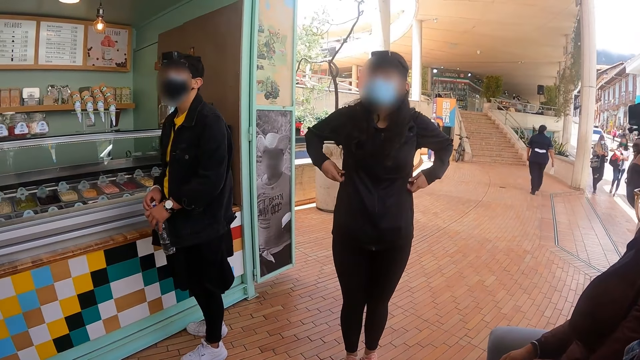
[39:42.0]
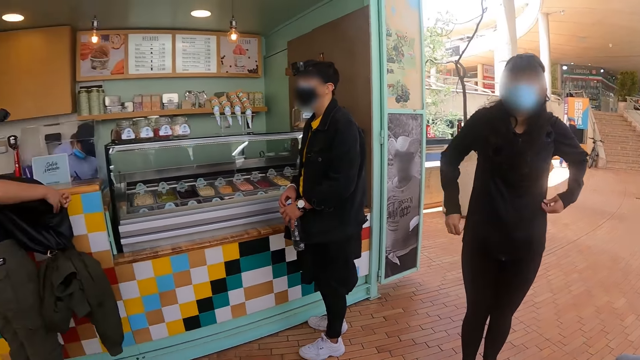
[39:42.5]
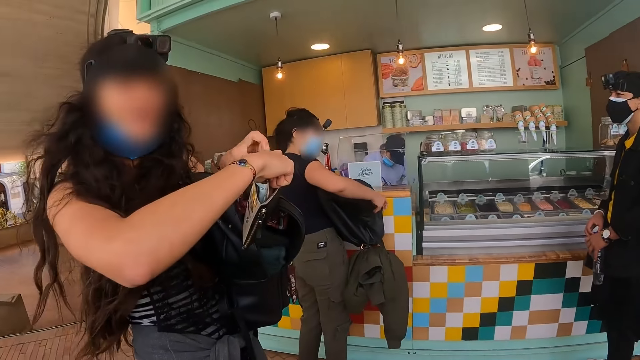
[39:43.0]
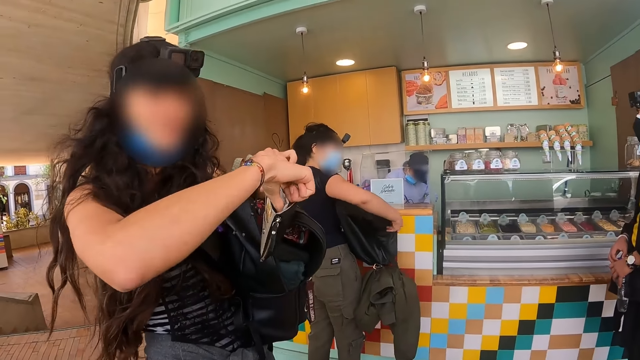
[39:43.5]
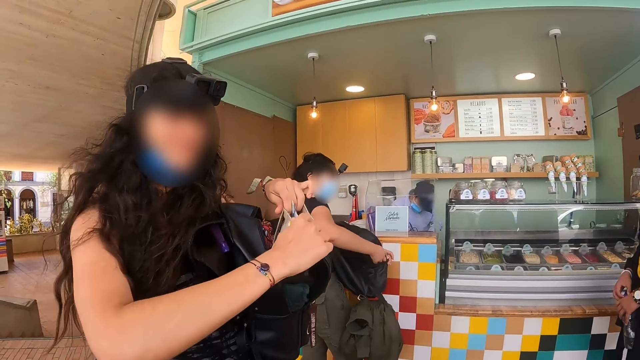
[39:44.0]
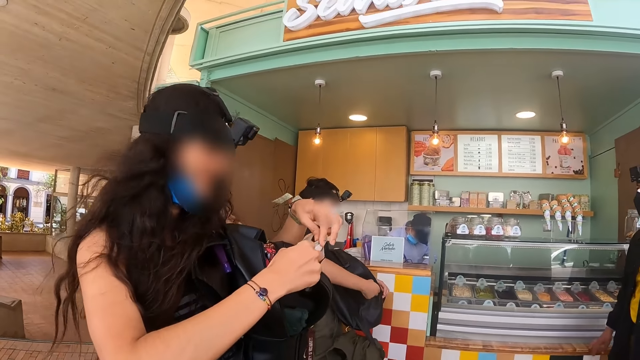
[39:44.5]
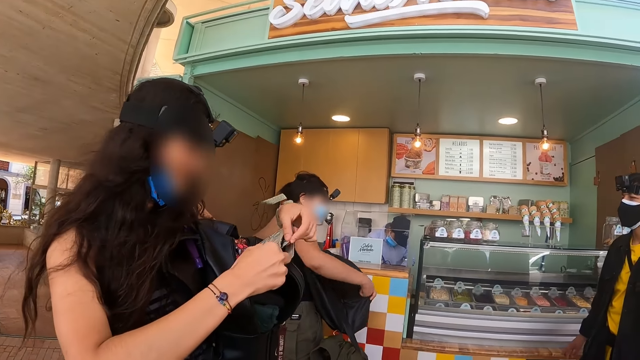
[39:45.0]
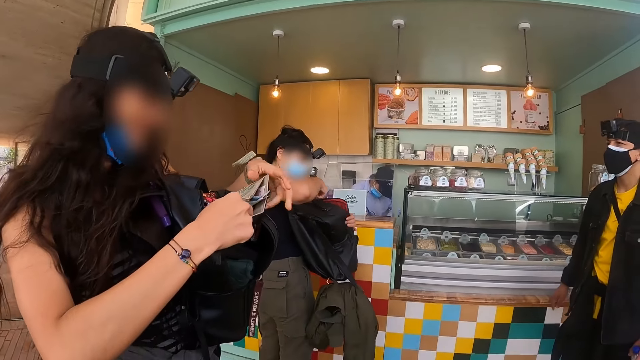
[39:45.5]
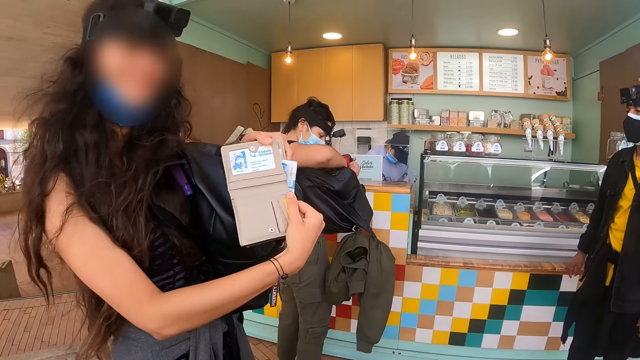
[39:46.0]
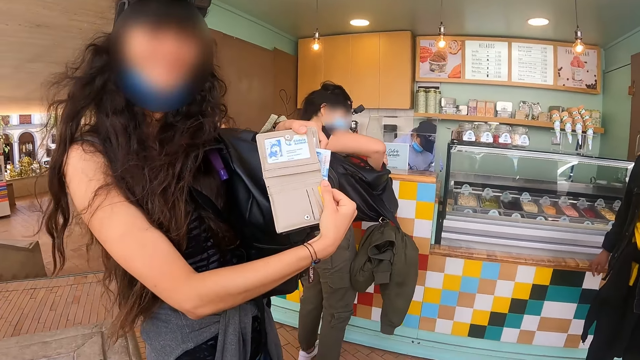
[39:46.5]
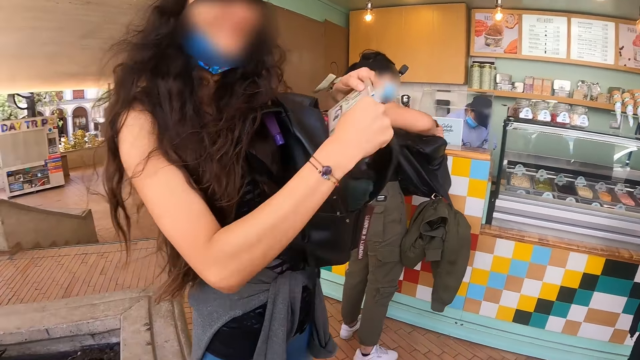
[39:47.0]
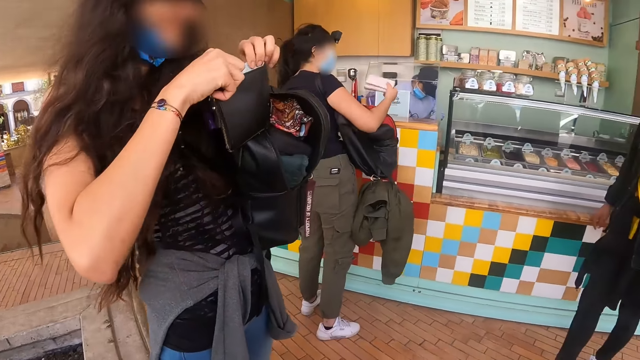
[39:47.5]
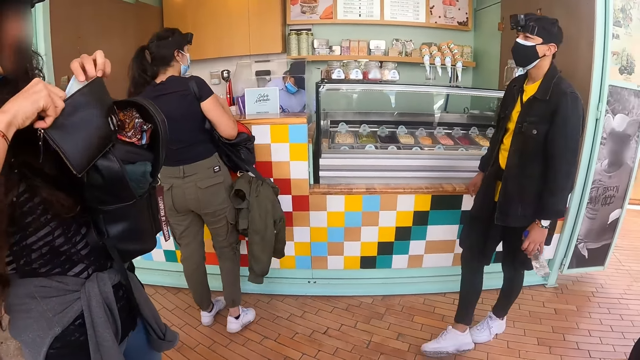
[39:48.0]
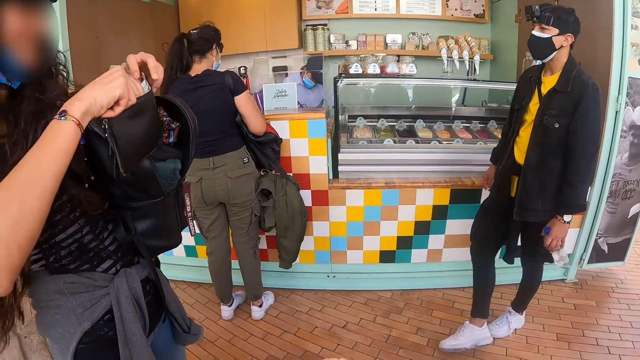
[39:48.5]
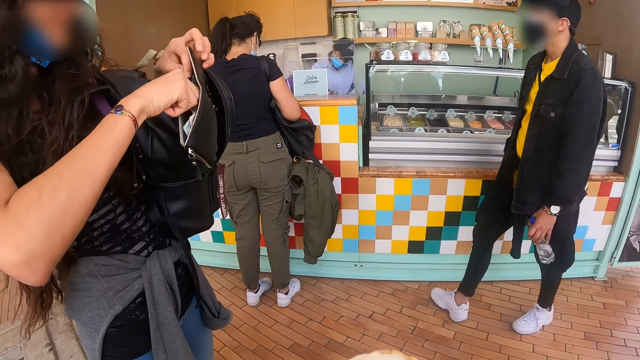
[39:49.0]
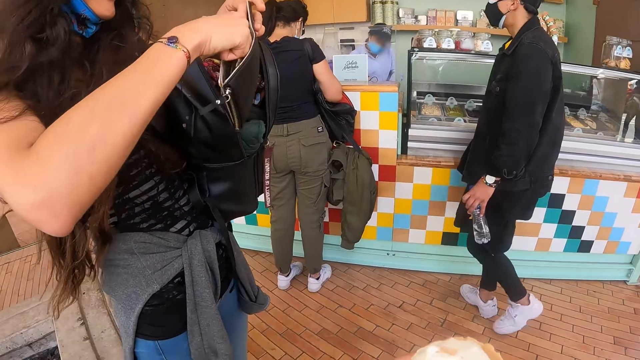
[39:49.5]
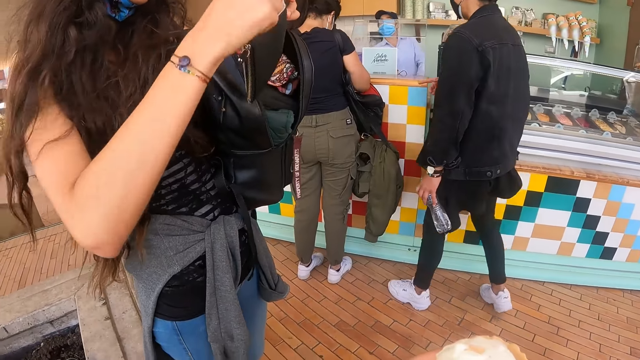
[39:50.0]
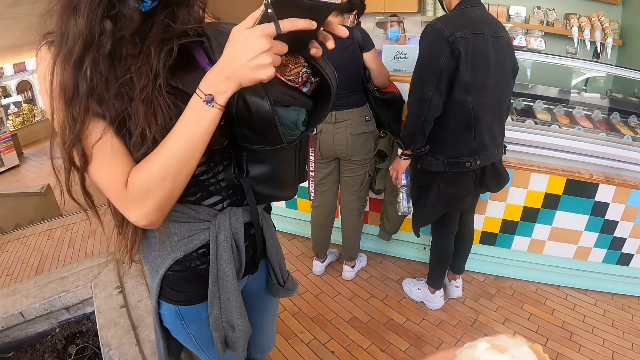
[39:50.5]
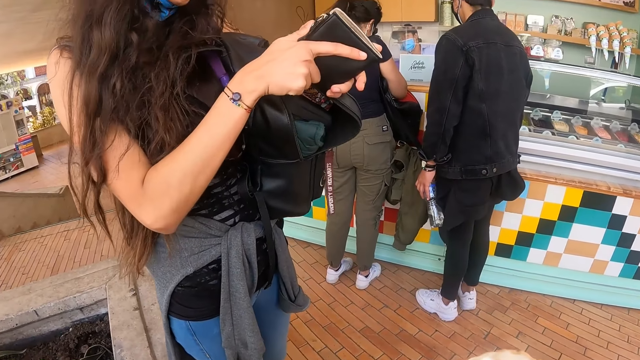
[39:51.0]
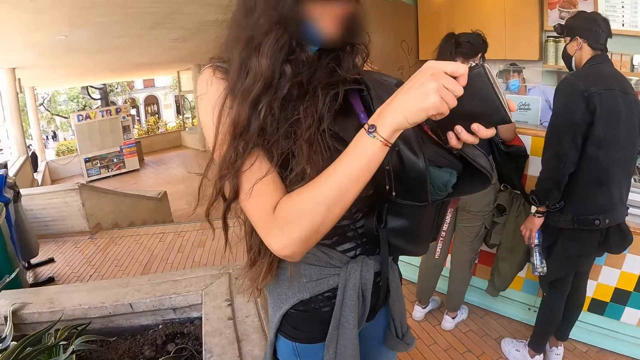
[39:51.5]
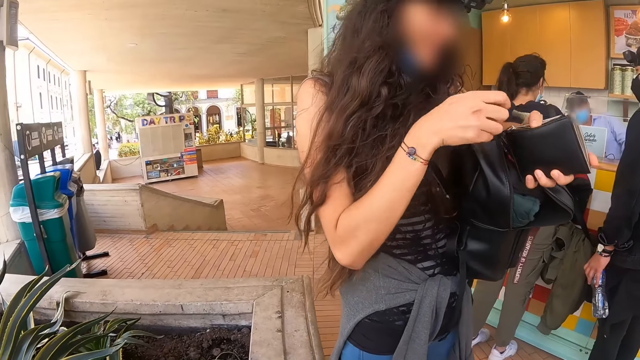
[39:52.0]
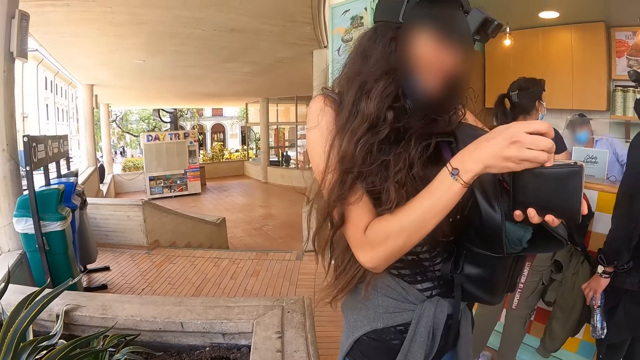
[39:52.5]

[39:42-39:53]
A lady shows the wallet to the camera wearer. The lady puts her stuff in the wallet.

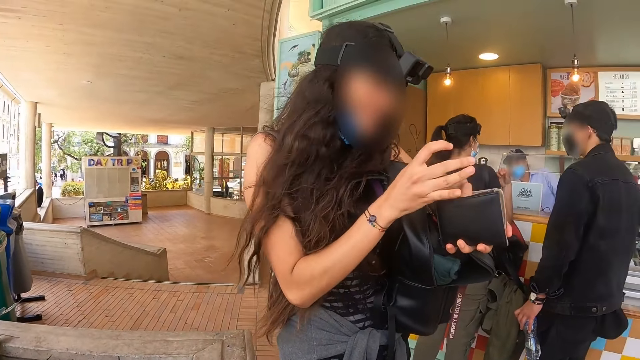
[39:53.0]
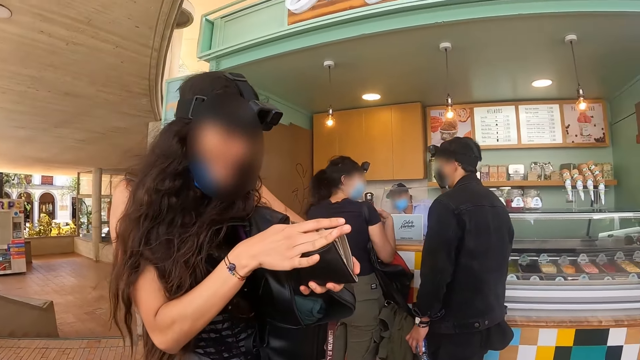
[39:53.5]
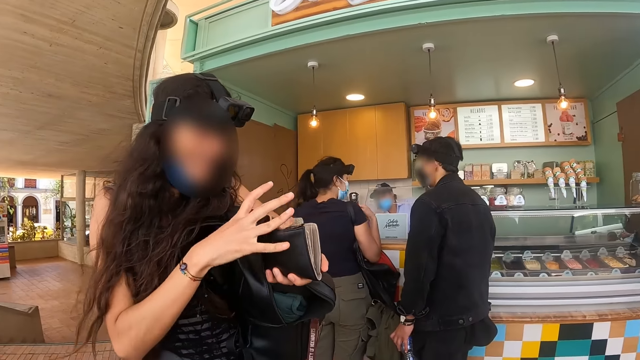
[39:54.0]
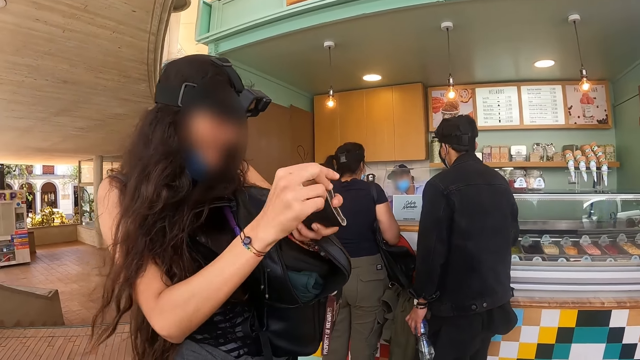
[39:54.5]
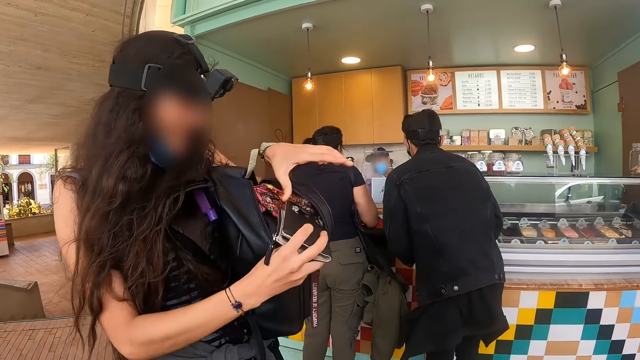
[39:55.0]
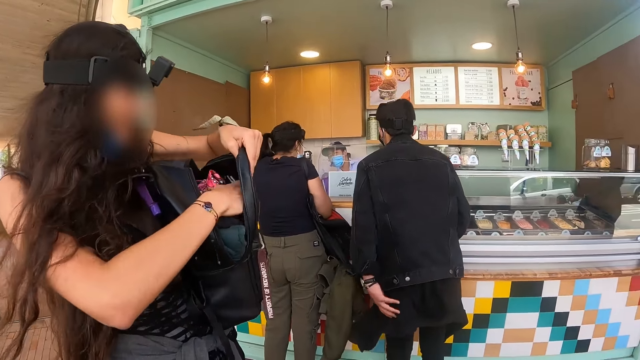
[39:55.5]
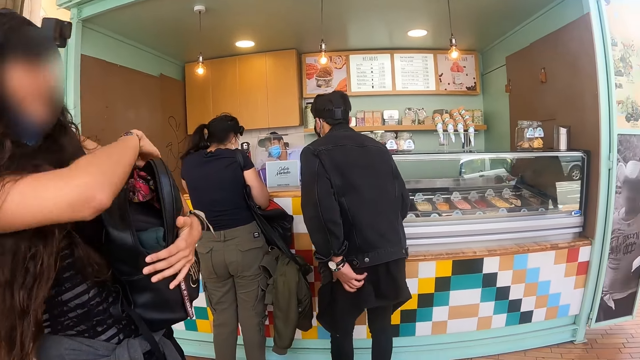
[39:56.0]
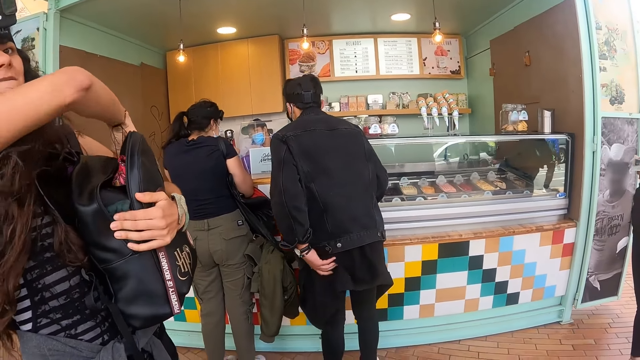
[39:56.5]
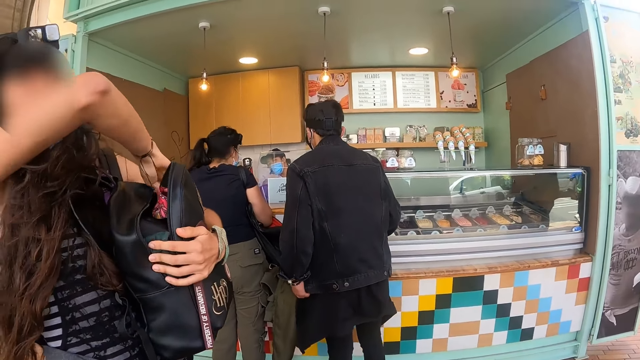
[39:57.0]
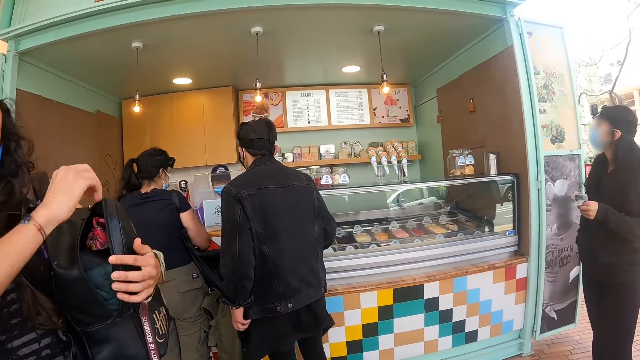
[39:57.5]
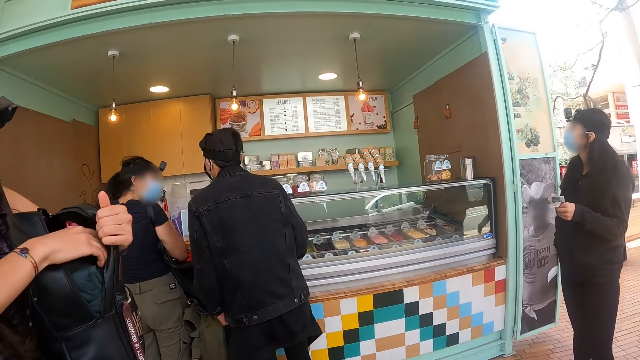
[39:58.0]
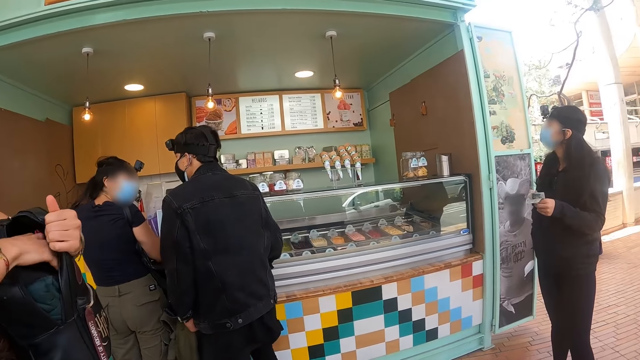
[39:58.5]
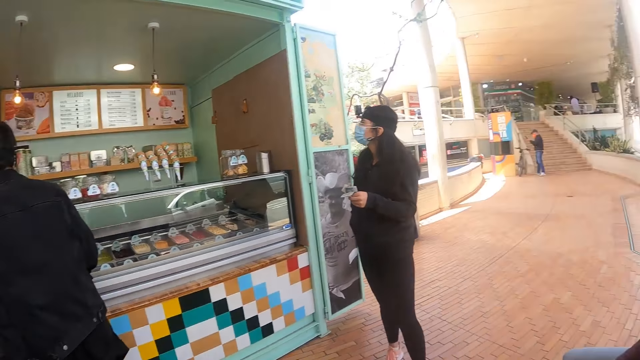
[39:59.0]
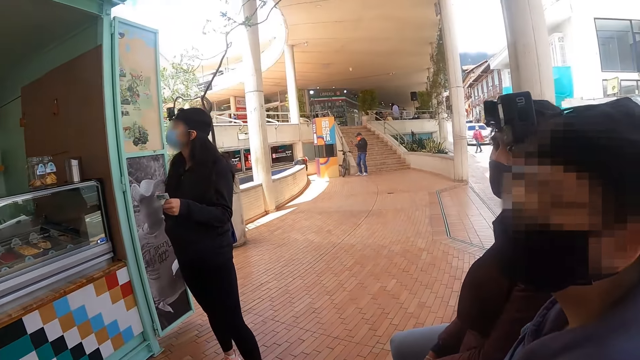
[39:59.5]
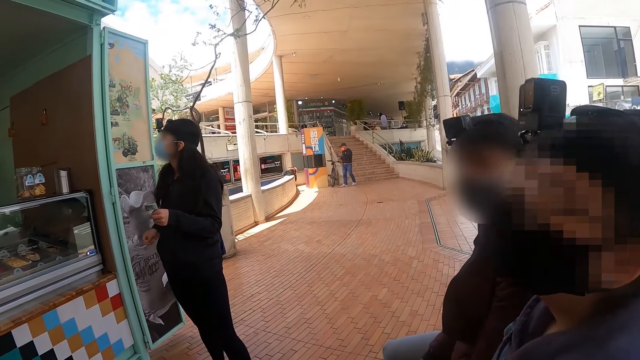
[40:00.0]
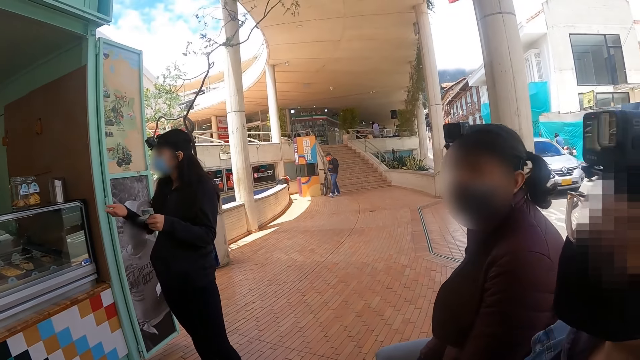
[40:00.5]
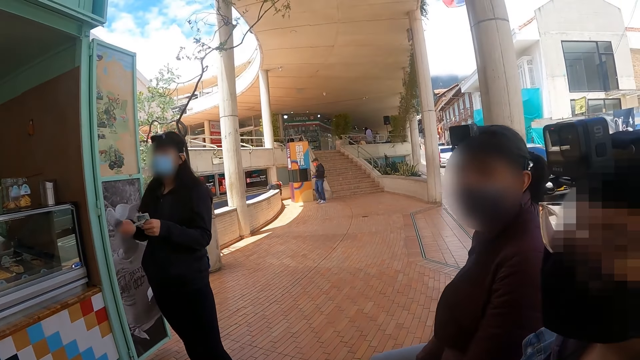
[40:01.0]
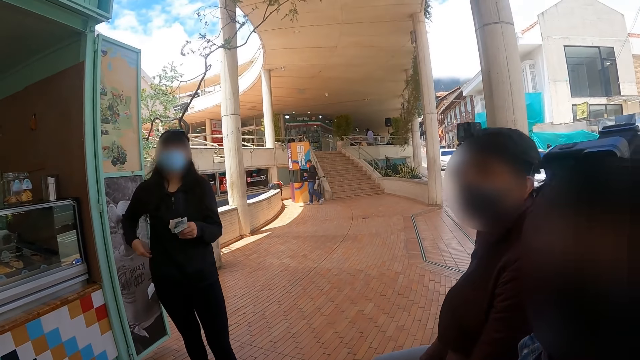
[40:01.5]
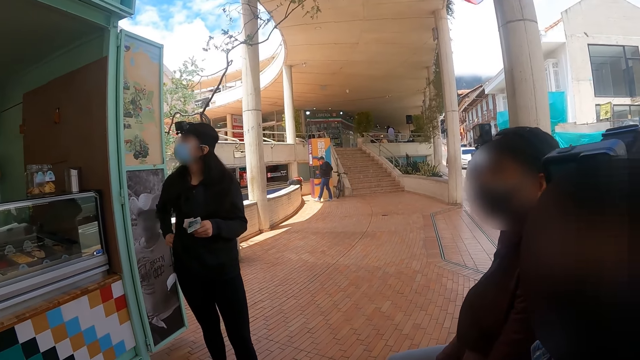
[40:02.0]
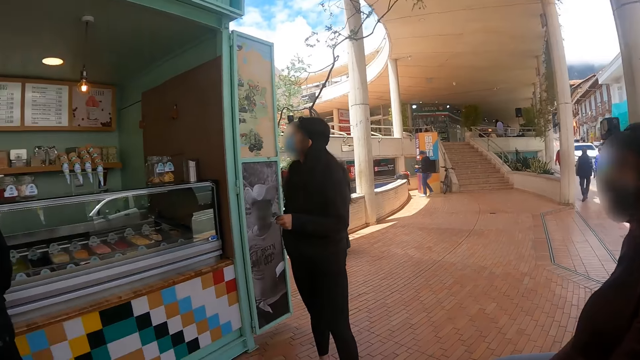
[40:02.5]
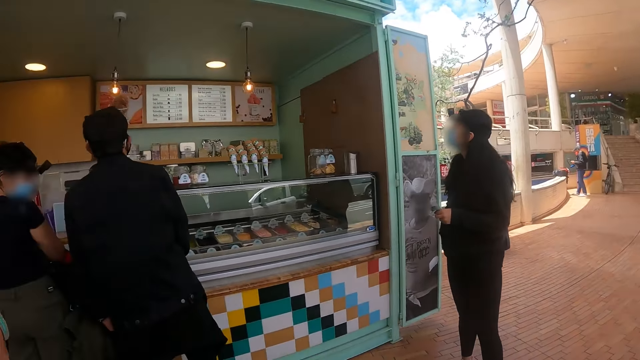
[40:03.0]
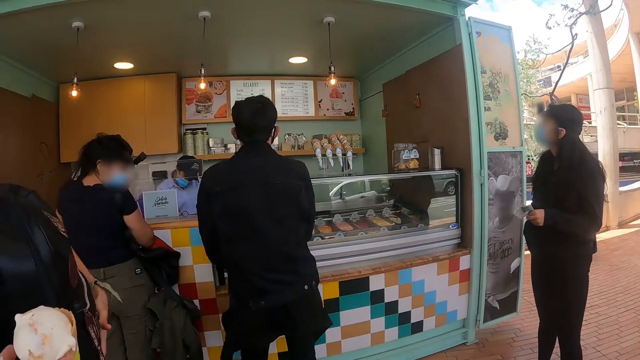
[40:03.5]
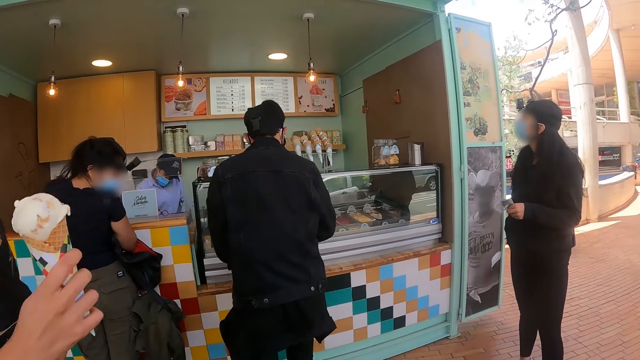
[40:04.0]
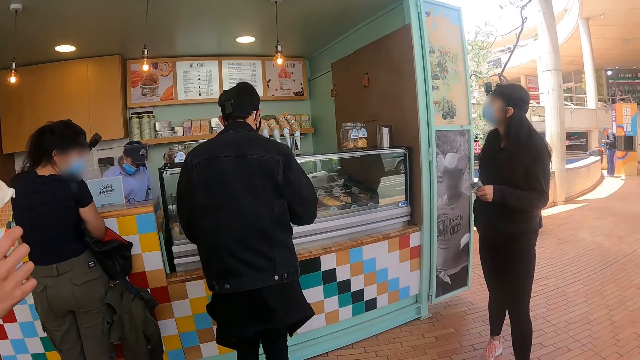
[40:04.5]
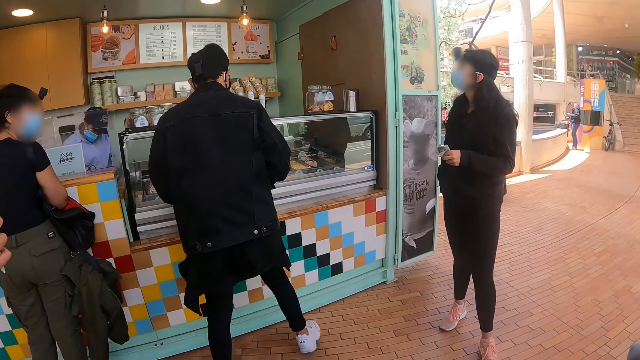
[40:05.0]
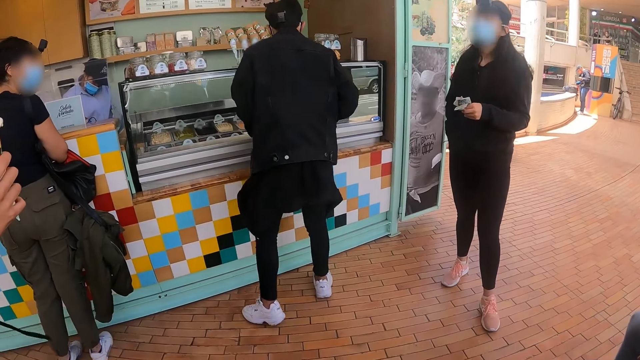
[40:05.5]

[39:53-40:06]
Someone puts the wallet in the bag. A lady closes the bag. The camera wearer looks around. The lady takes ice cream from the camera wearer.
